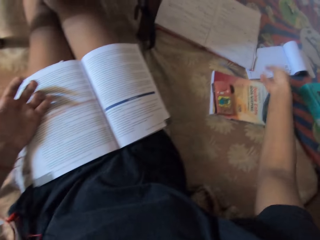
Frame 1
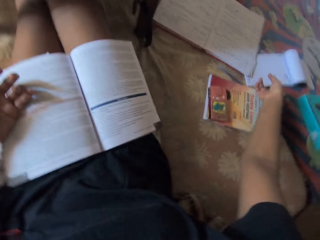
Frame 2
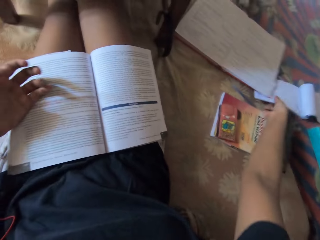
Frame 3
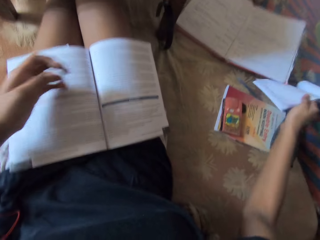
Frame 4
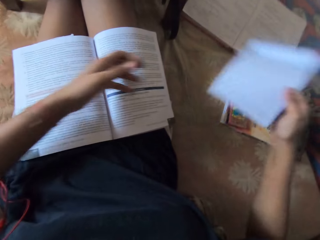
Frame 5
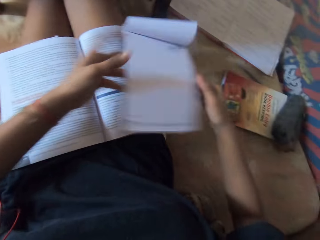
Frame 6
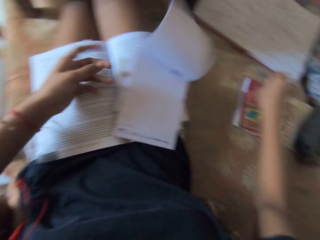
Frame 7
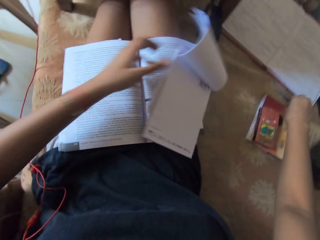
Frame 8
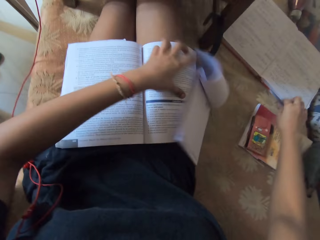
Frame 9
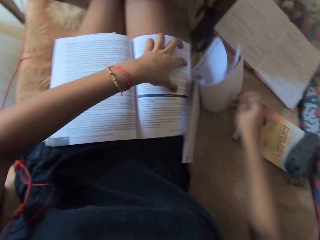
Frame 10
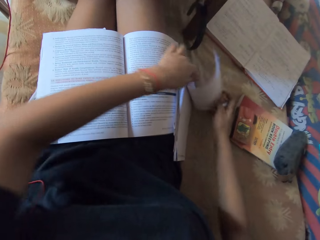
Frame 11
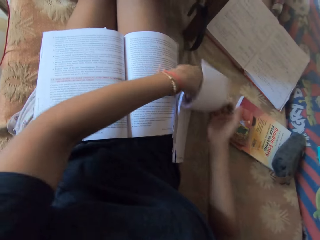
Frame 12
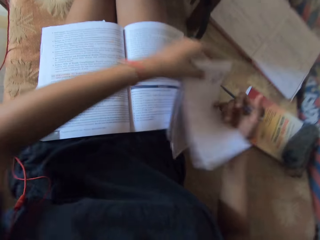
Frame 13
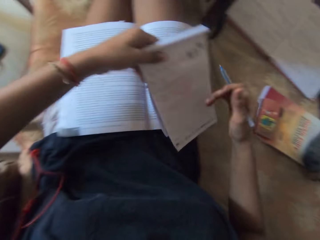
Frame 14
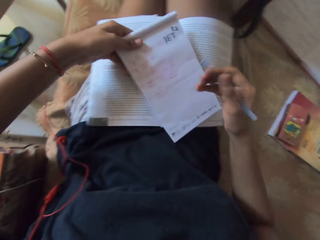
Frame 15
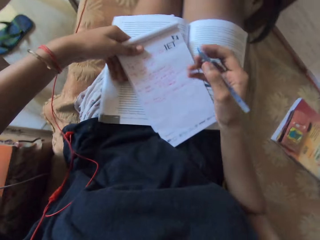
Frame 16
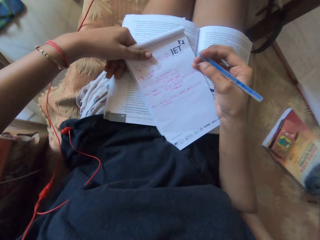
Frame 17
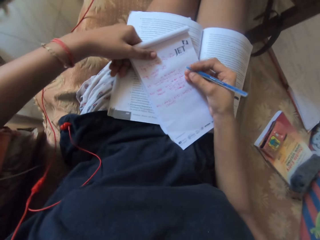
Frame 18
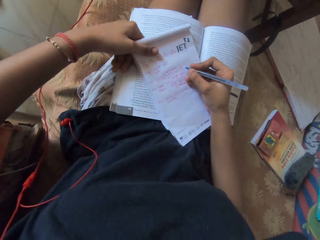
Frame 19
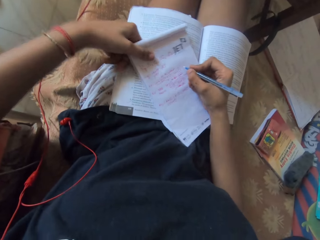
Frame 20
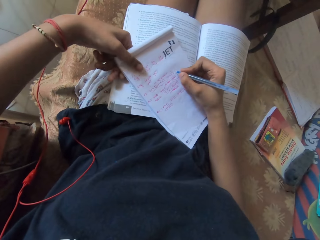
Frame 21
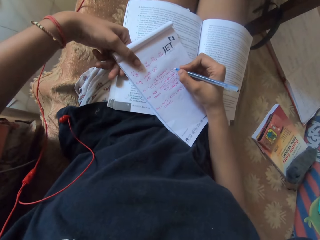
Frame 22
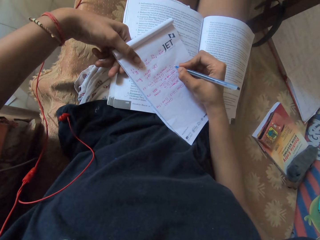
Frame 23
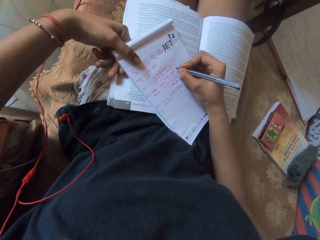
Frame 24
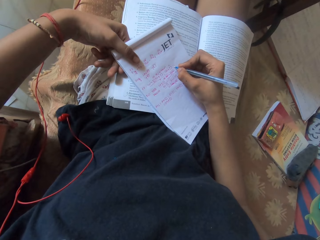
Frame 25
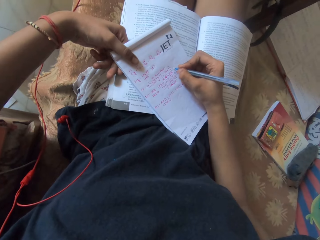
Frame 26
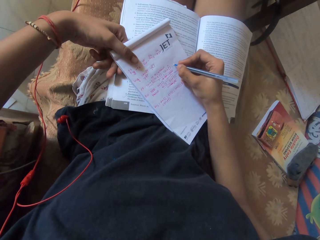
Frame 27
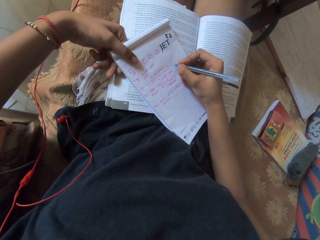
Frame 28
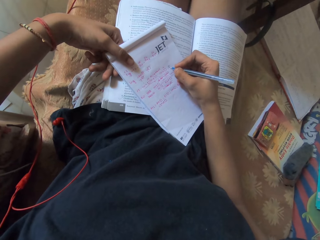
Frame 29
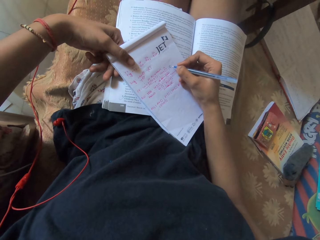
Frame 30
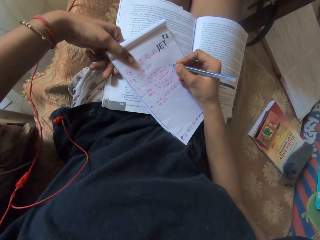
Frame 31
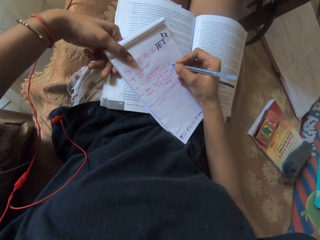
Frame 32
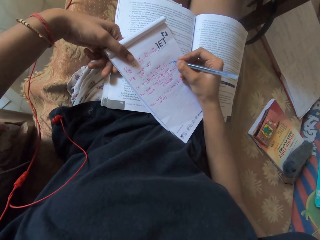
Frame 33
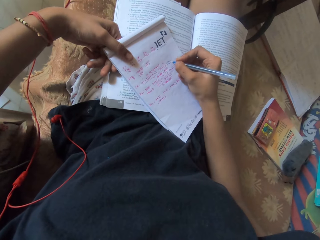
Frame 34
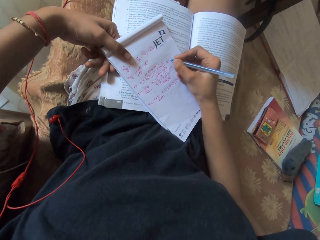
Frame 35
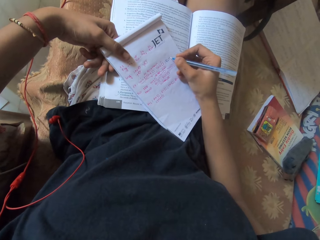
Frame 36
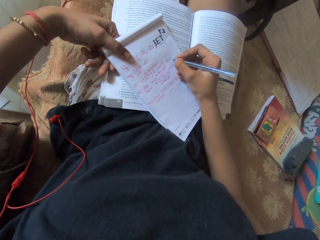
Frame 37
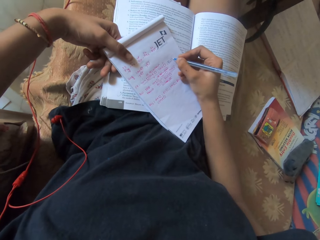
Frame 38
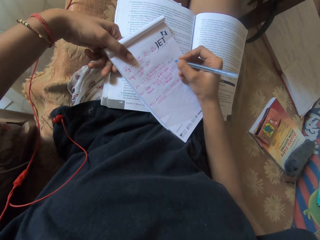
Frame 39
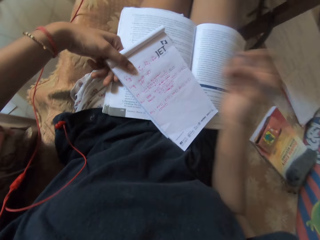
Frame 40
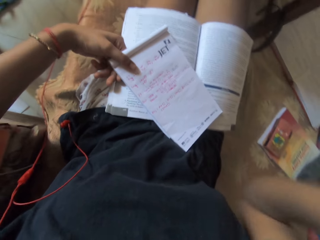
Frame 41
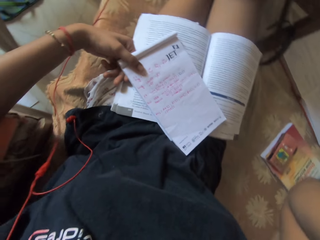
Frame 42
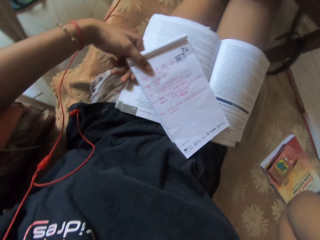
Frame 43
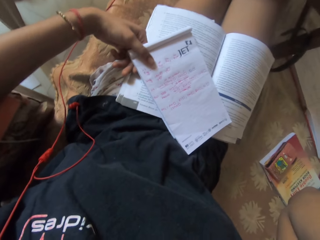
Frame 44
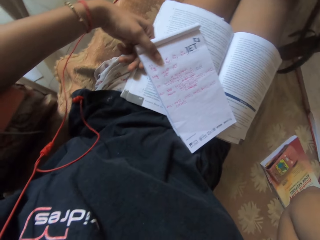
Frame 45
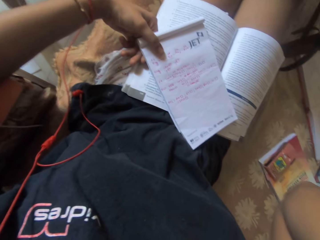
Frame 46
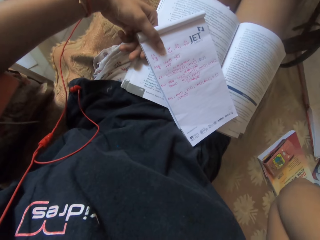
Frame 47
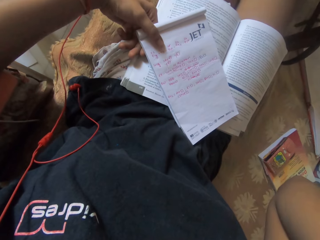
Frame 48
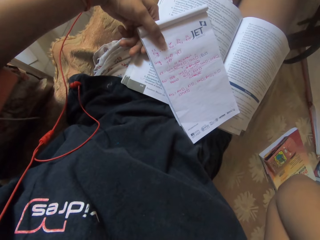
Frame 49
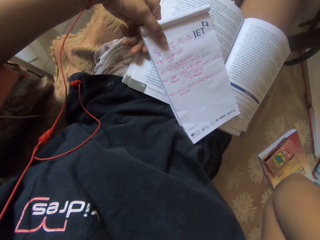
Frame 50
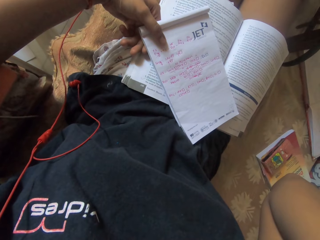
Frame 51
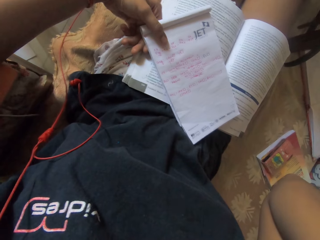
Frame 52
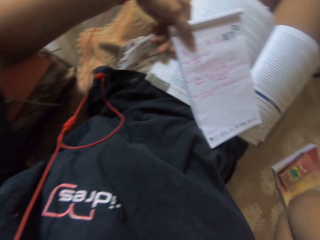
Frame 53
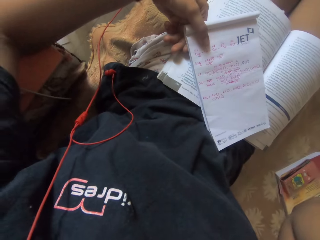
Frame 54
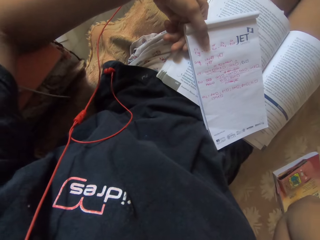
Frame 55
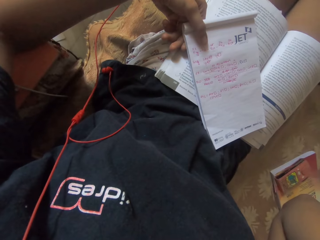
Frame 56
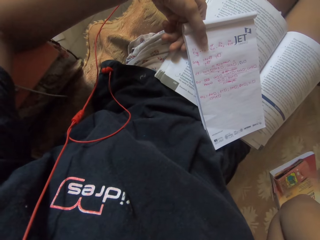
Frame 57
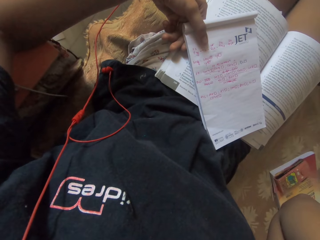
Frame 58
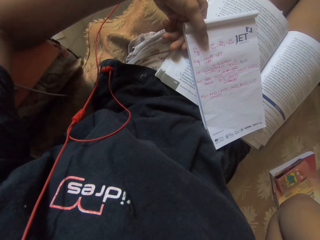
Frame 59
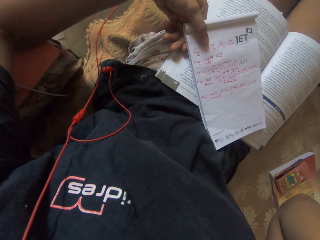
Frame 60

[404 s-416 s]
The camera wearer picks a notebook from the bed with her right hand. She touches the notebook in her right hand with her left hand. She picks a pen from the bed with her right hand. She picks the notebook from the bed with her left hand. She places the notebook on the book on her lap with her left hand. She writes in the notebook on the book with the pen in her left hand.

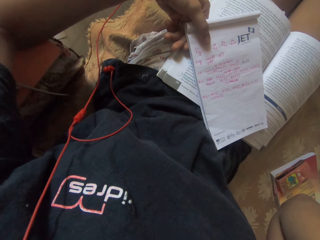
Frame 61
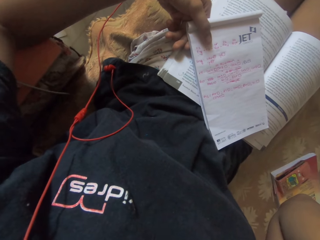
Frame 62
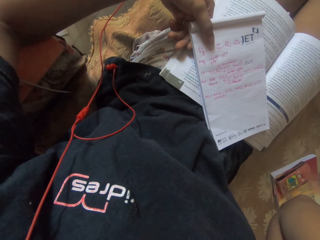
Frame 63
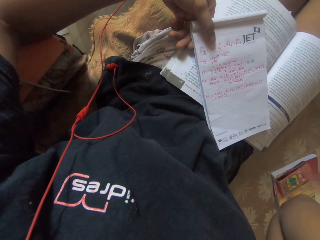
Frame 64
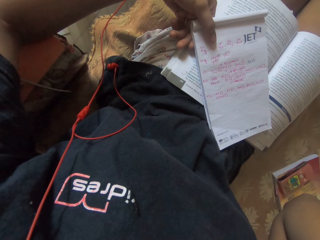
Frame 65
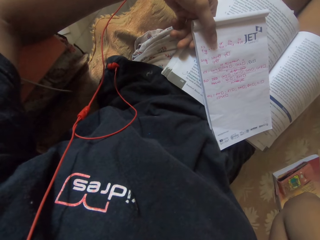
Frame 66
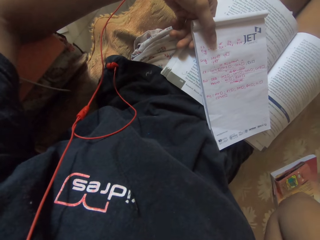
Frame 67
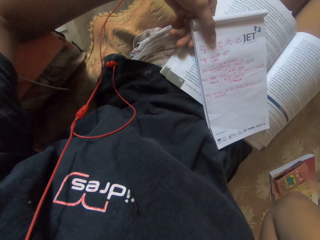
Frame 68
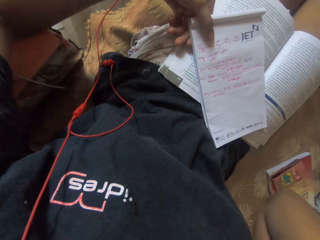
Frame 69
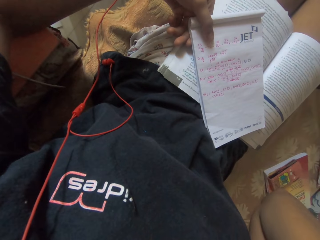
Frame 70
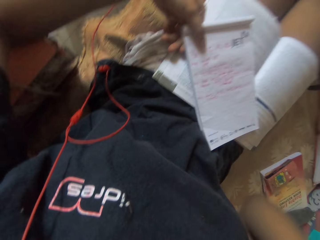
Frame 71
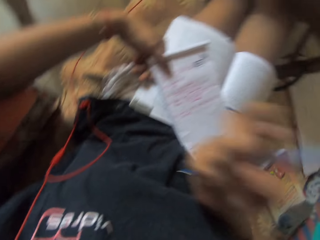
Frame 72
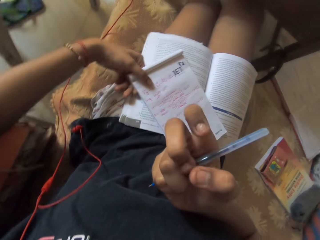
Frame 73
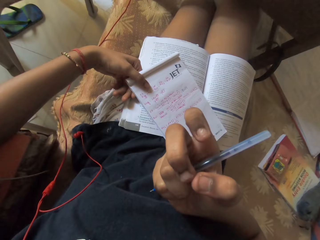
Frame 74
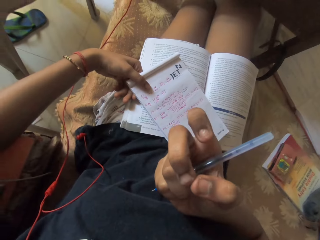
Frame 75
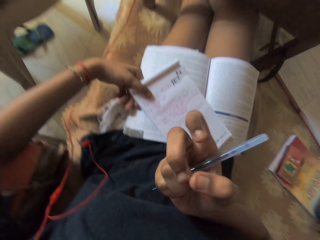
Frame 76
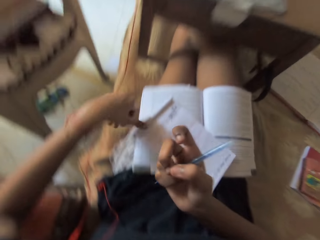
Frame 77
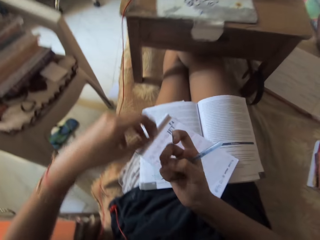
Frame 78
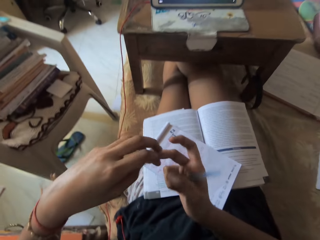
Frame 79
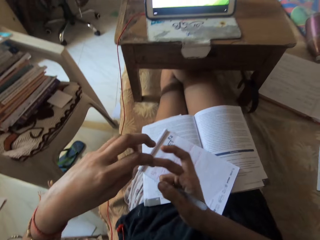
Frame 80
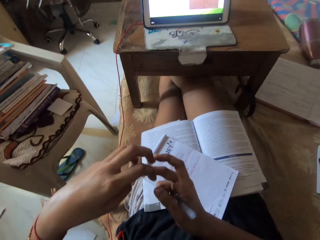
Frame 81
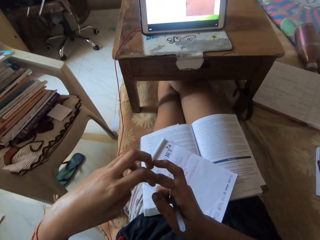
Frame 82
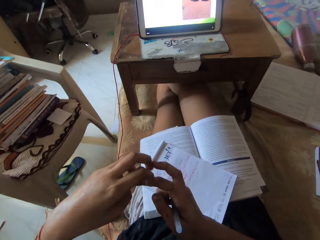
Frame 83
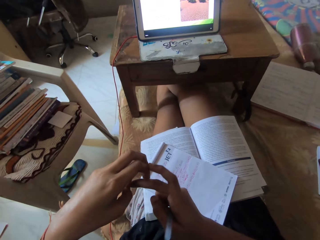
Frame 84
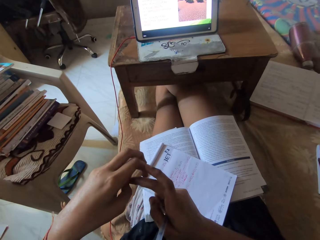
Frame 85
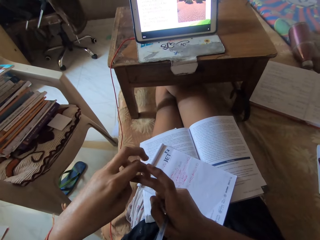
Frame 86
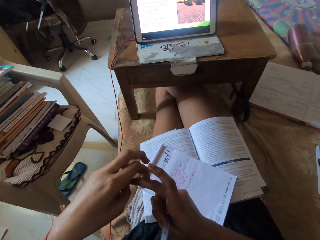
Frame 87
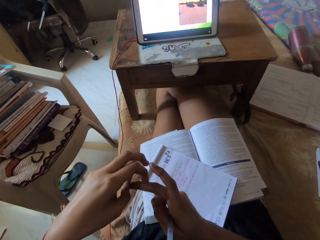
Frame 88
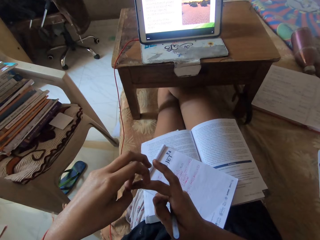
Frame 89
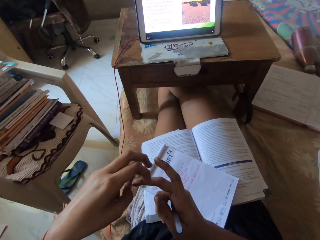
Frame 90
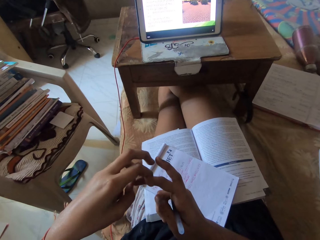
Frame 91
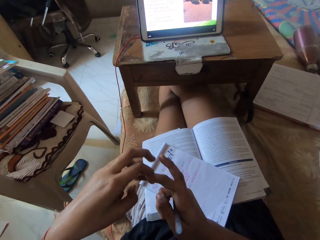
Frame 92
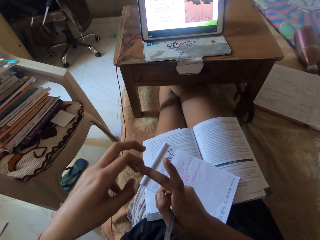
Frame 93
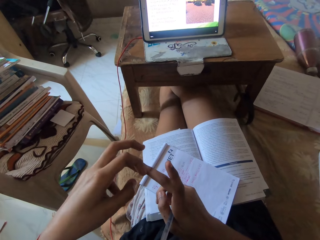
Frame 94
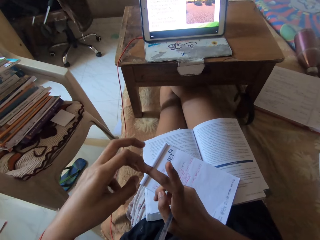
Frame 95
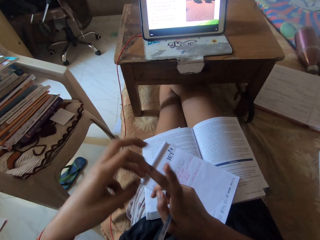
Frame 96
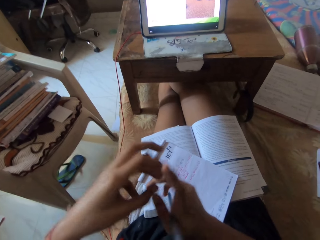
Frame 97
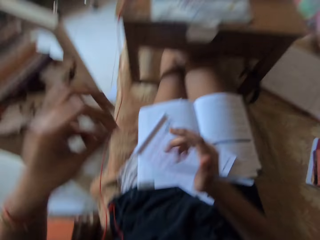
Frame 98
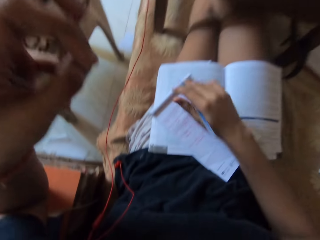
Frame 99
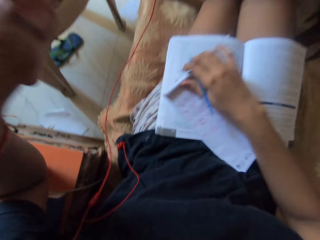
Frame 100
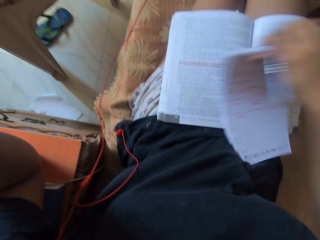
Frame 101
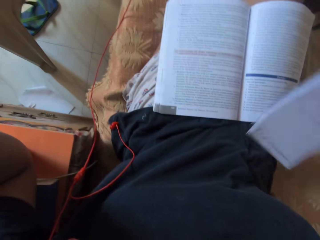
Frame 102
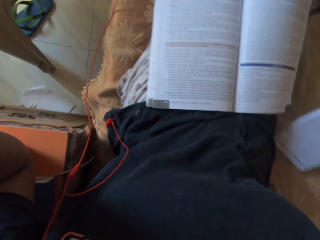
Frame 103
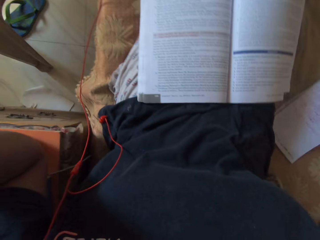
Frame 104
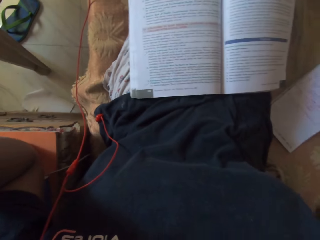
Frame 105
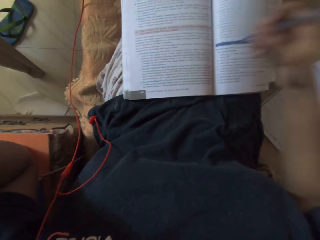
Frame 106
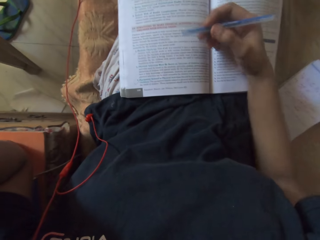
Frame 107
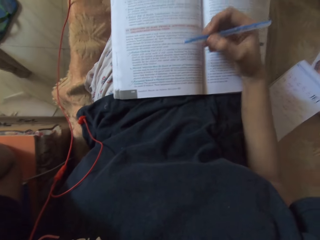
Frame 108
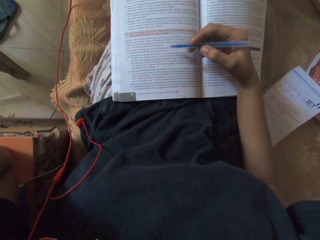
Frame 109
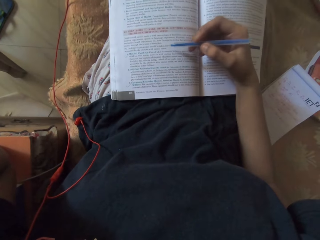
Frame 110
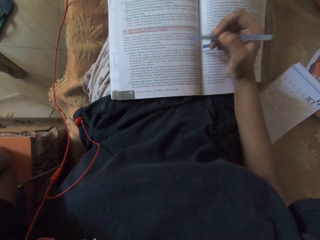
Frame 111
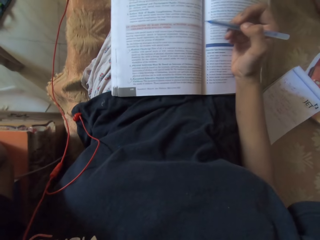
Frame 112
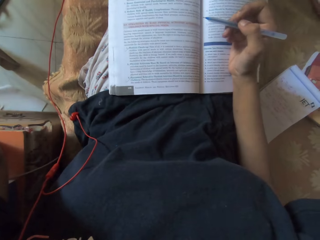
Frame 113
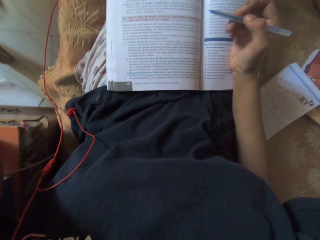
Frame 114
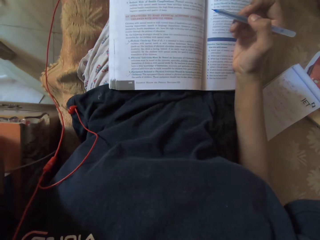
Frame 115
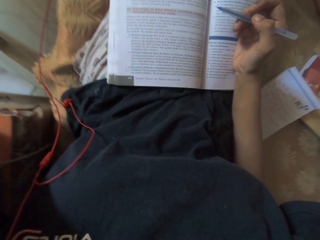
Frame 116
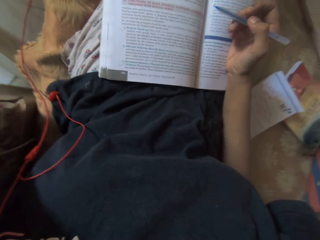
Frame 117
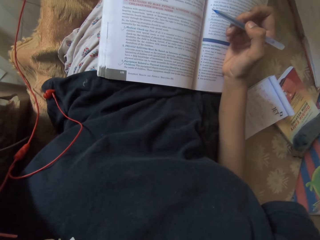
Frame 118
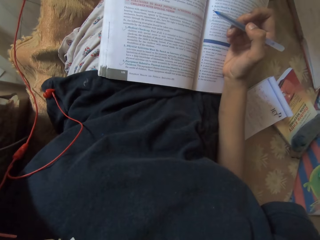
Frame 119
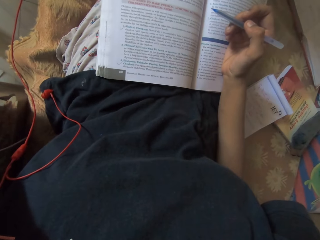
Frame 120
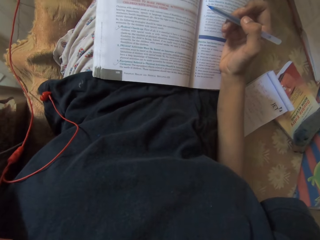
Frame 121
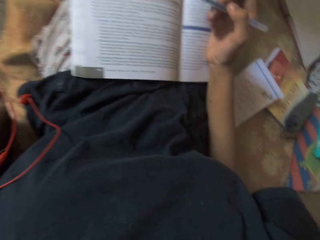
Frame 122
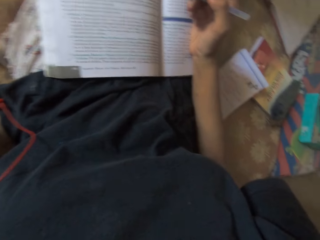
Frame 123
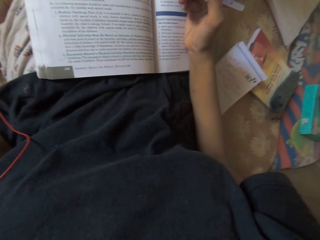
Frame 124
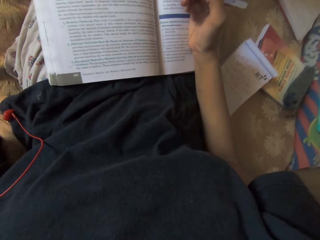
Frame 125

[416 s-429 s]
The camera wearer looks around. She picks the notebook from the book on her lap with her right hand. She places the notebook on the bed with her right hand. She places her right hand on the book on her lap. She reads the book.
